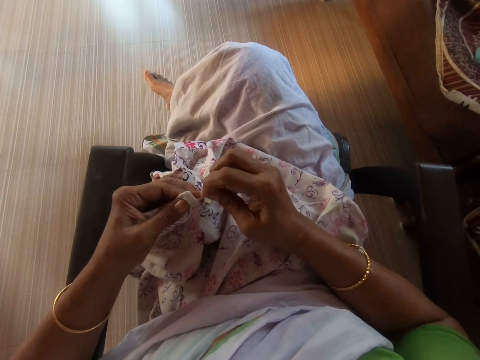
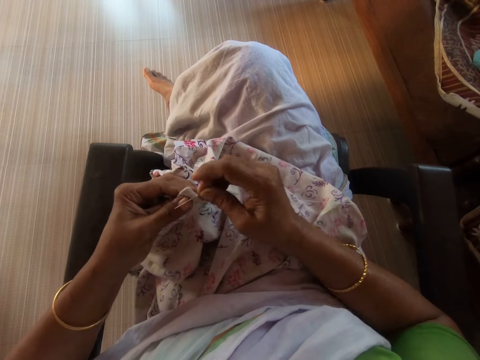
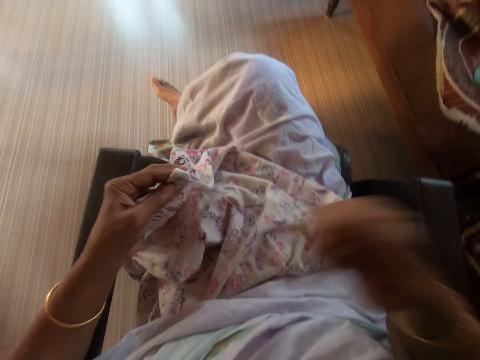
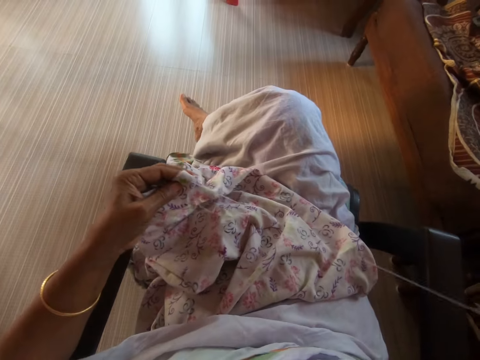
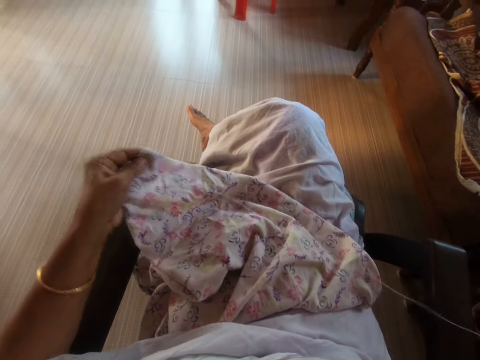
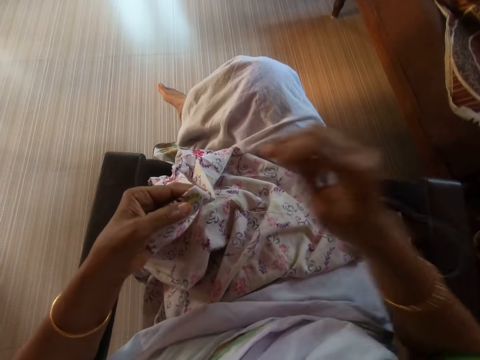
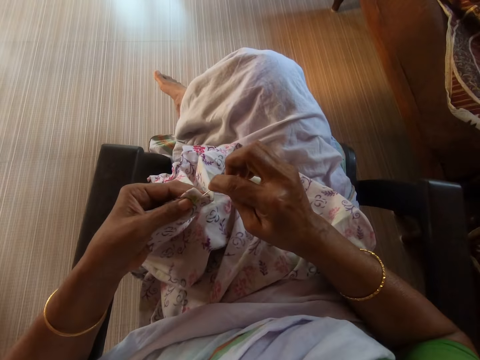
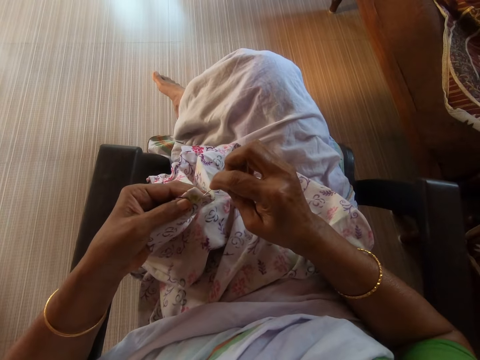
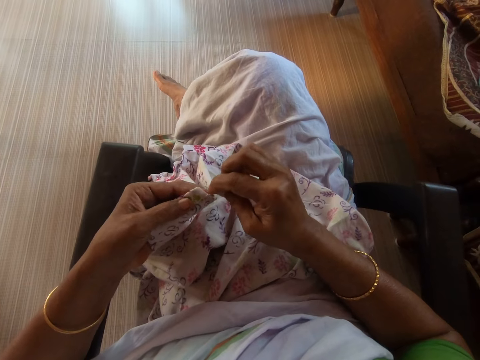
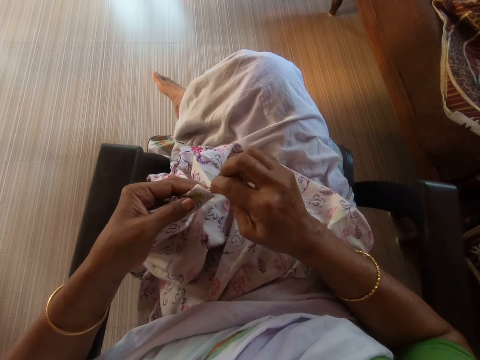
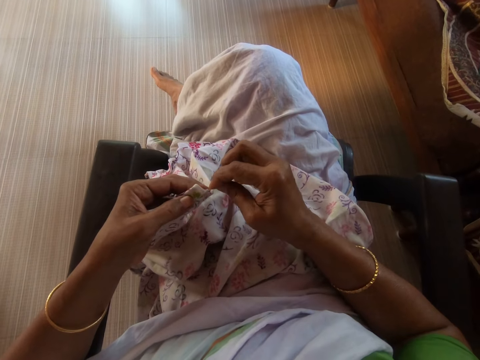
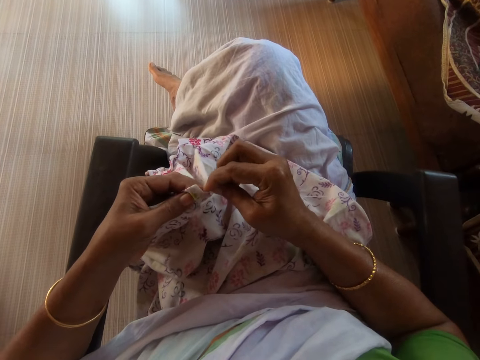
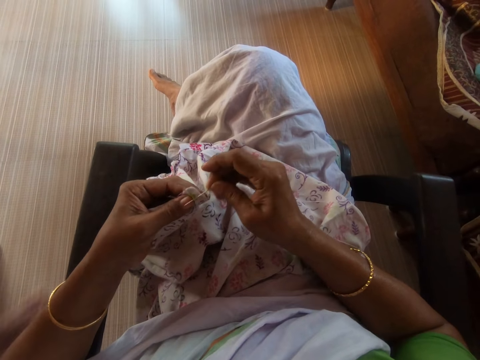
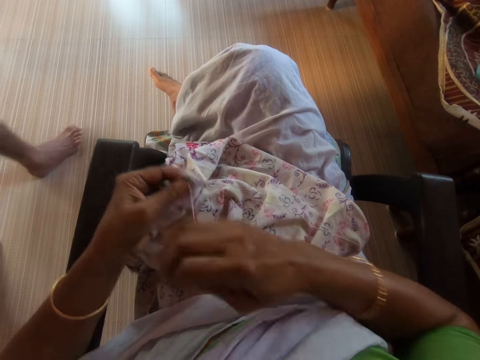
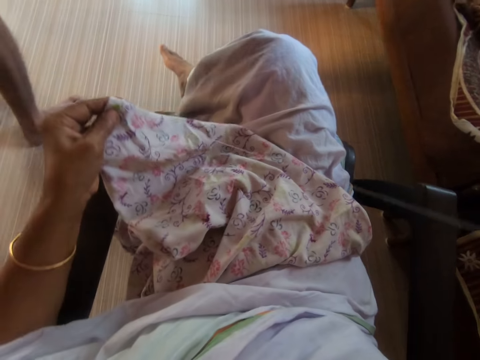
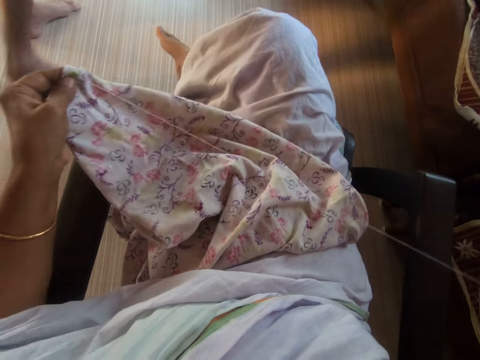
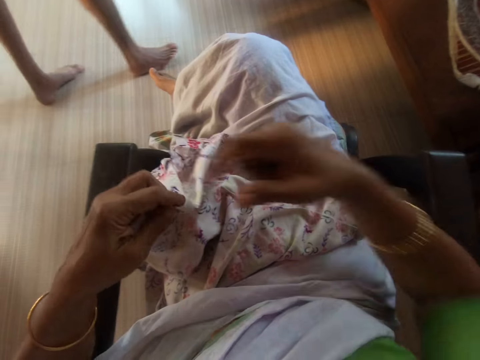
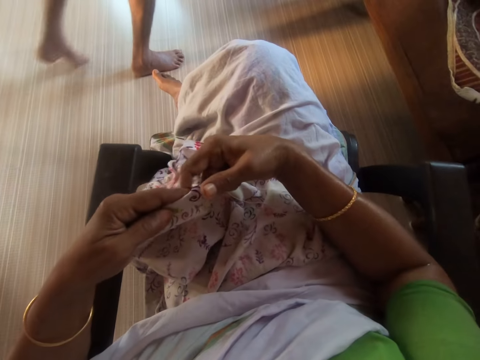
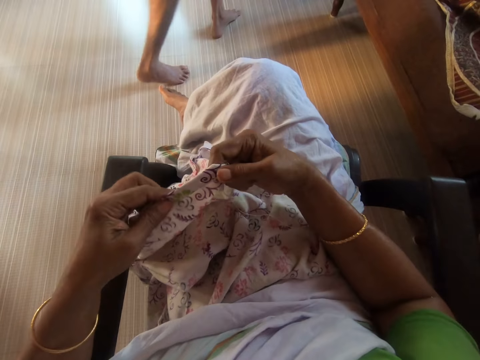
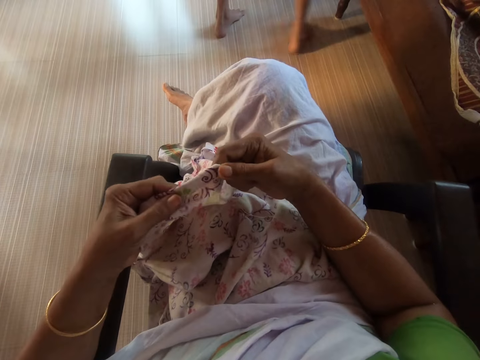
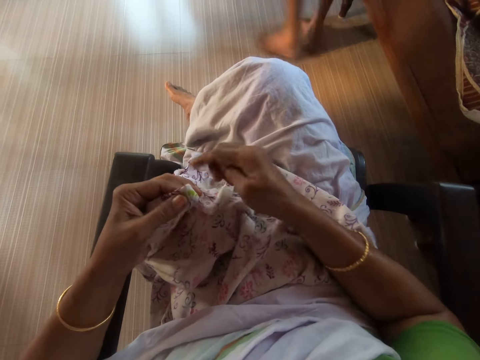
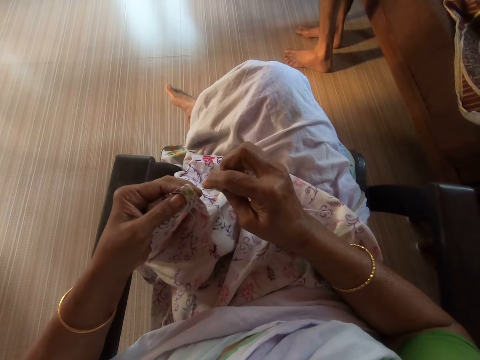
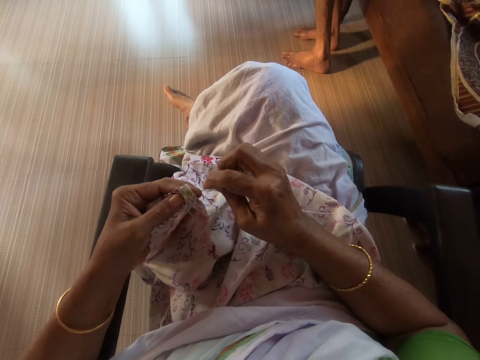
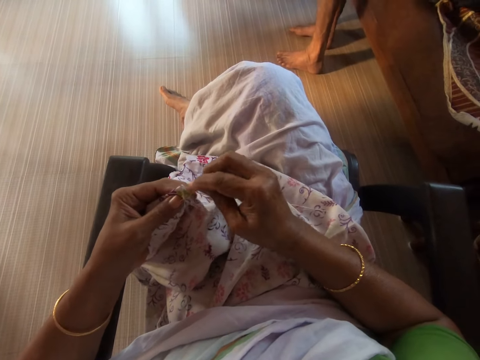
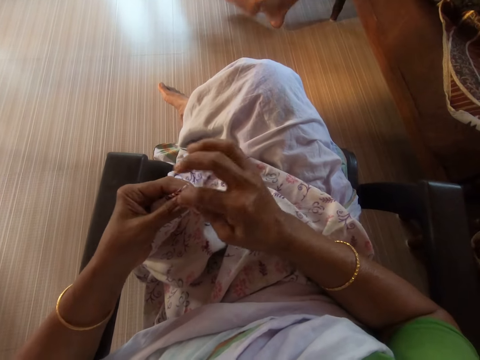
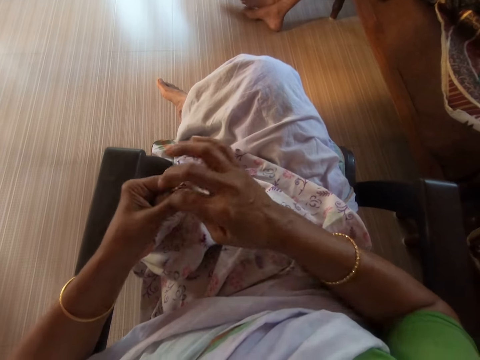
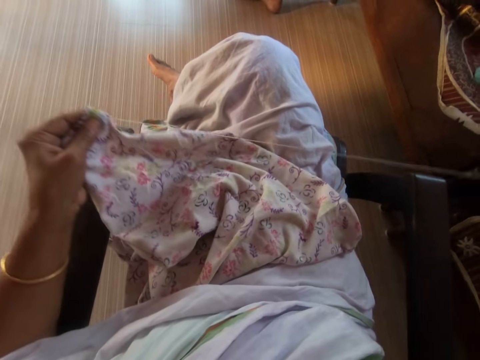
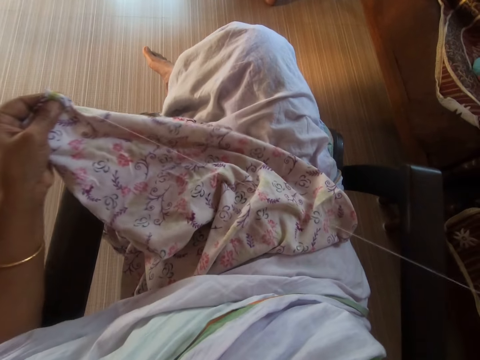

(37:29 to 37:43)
The camera wearer pulls the needle and thread through the cloth in her left hand with her right hand. She sews the cloth in her left hand with the needle and thread in her right hand. A man walks past the camera wearer. The camera wearer holds the cloth in her left hand with her right hand. She sews the cloth in her left hand with the needle and thread in her right hand.

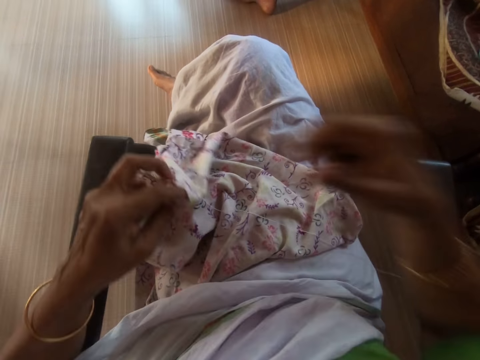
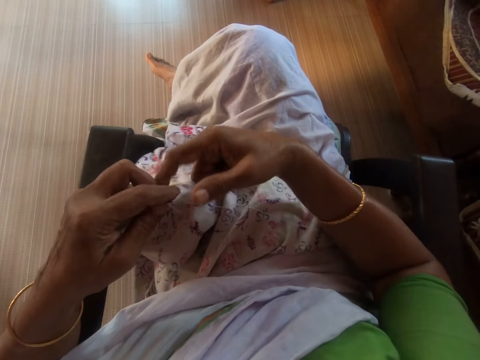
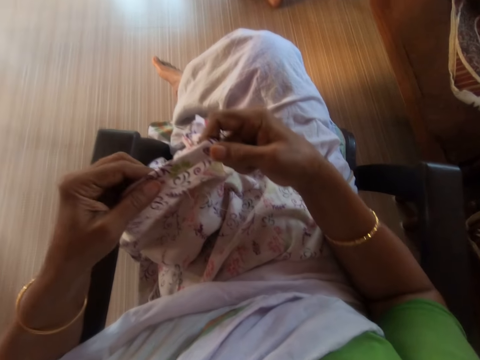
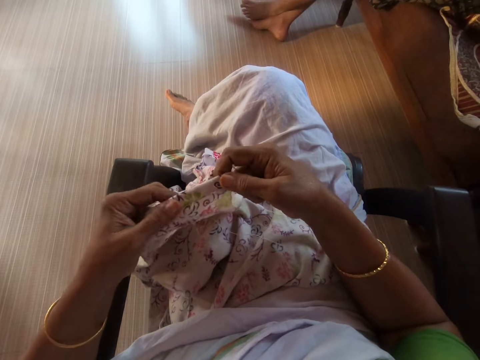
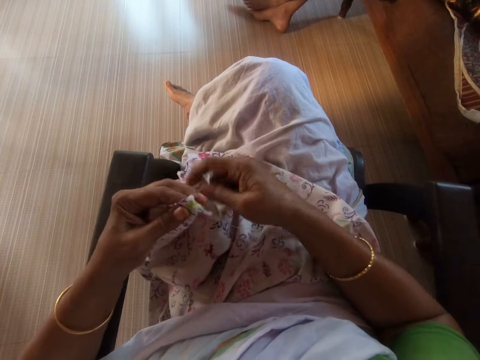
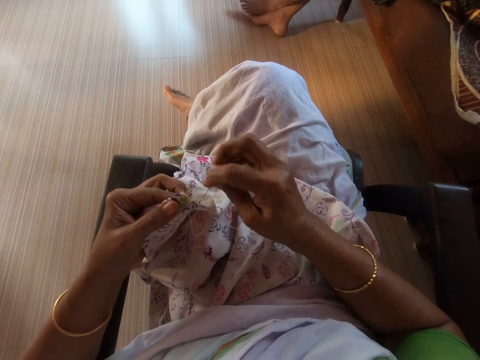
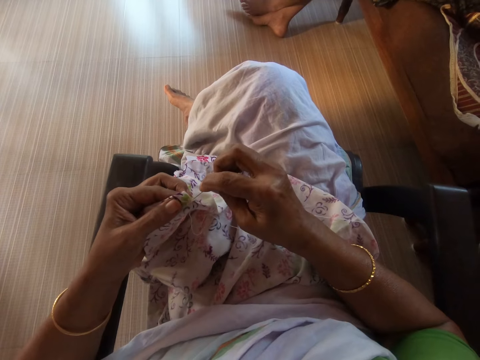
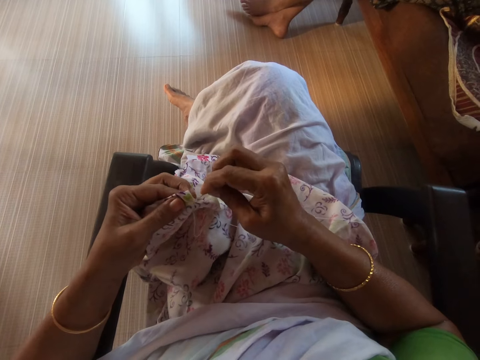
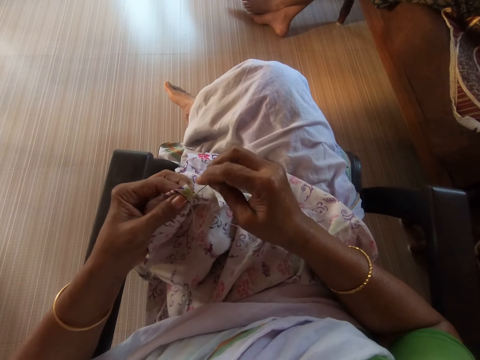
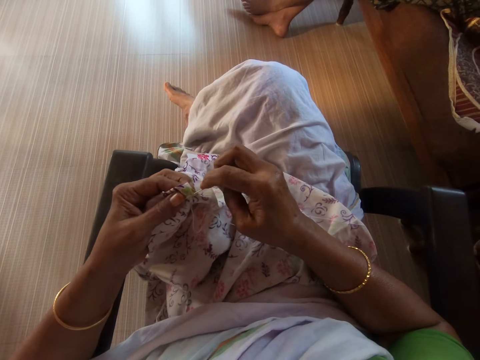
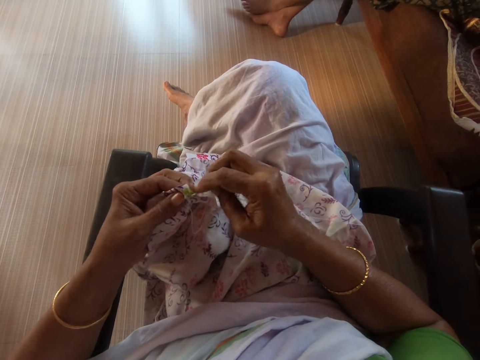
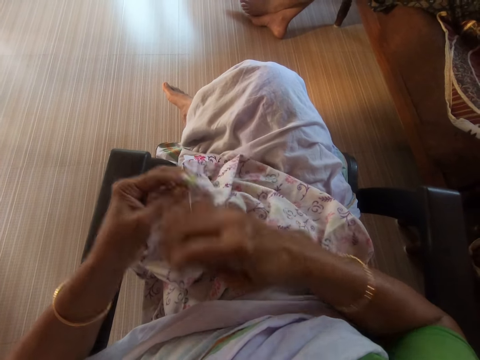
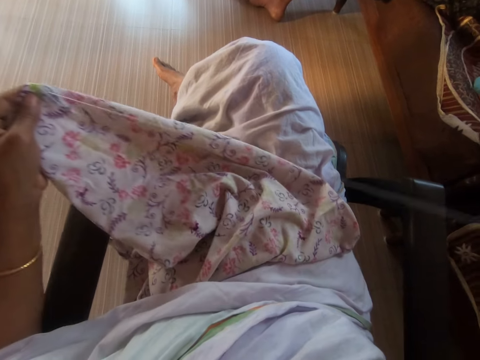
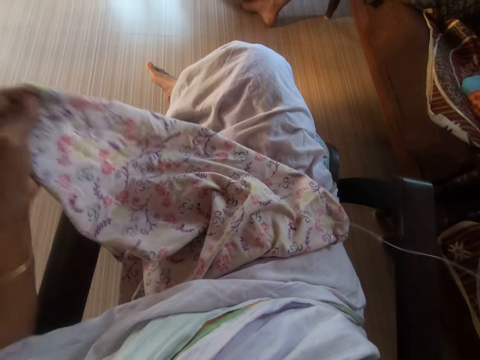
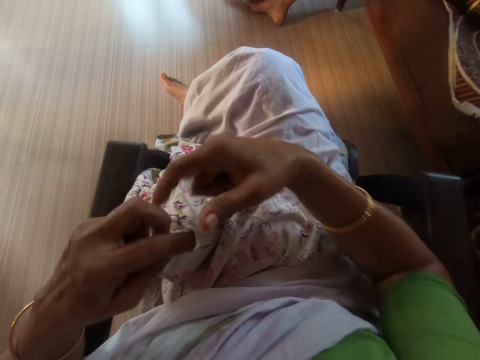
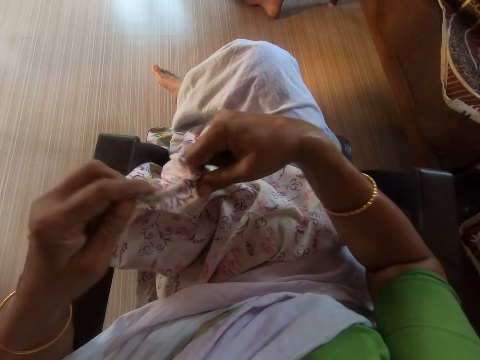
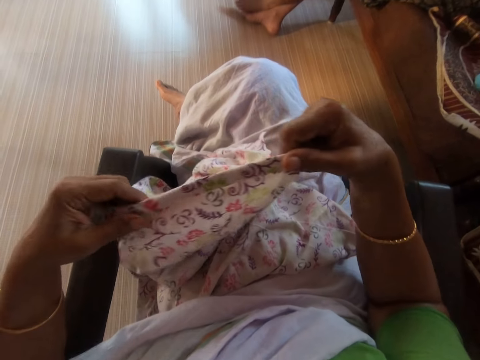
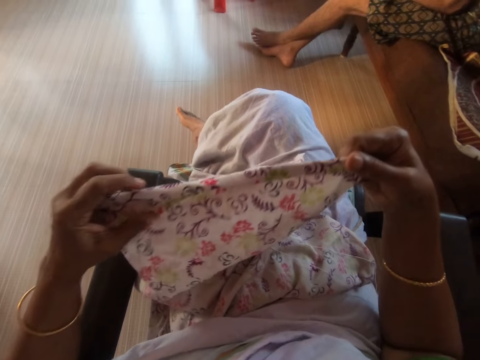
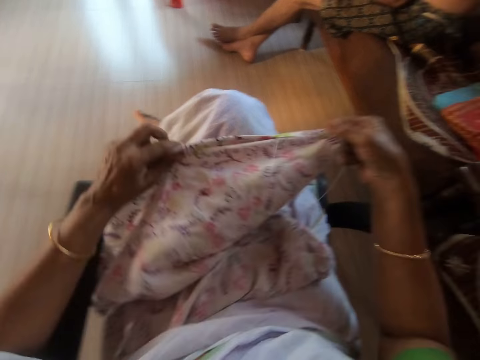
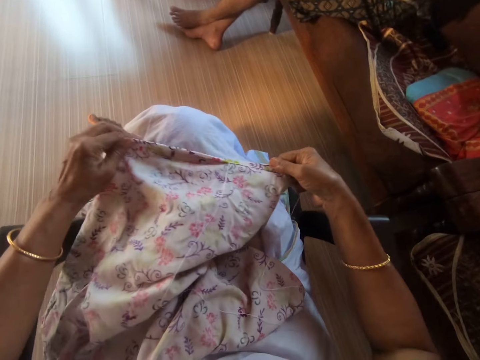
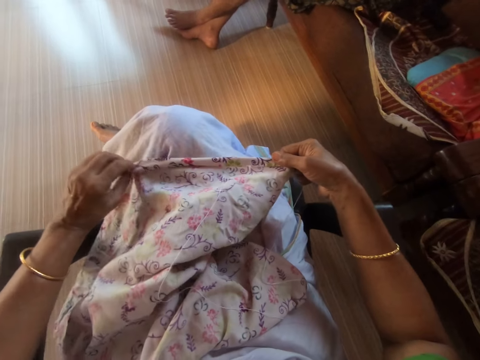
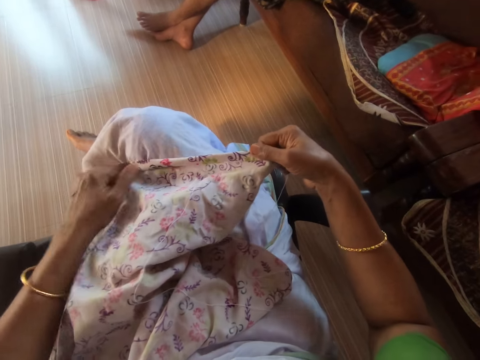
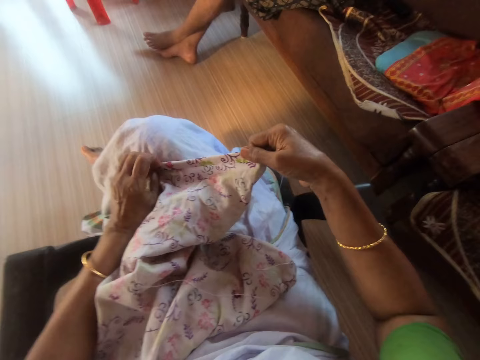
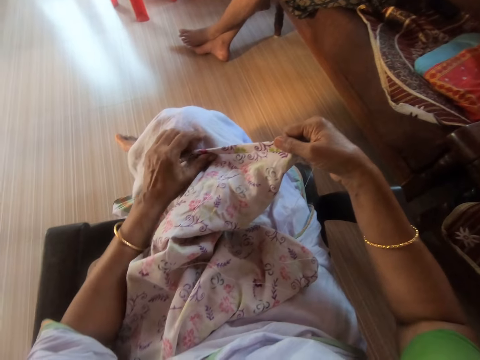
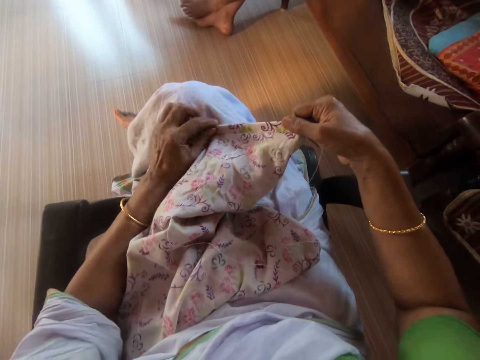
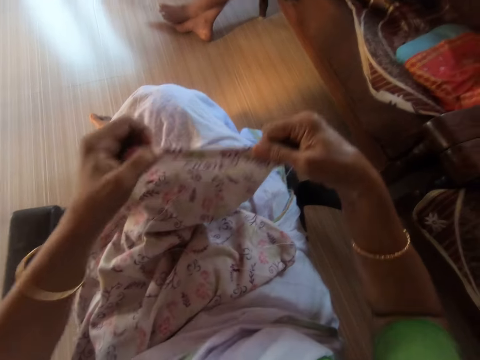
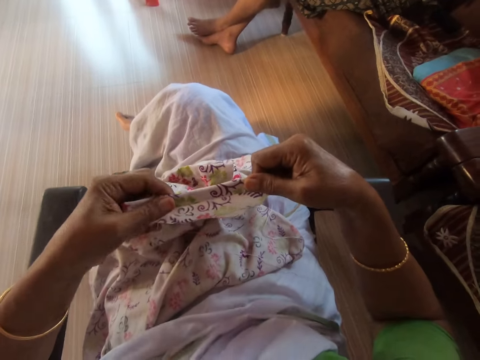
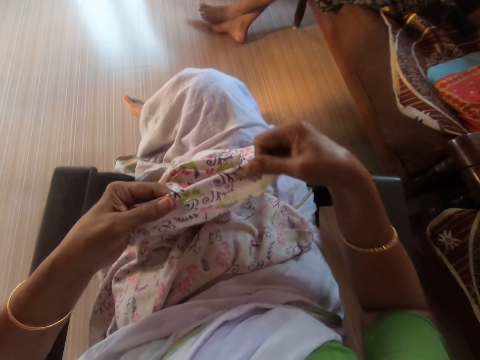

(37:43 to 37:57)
The camera wearer holds the cloth in her left hand with her right hand. She pulls the cloth. She sews the cloth in her left hand with the needle and thread in her right hand. She adjusts the cloth with her hands. She places the cloth on her lap with her hands. She folds the cloth on her knee. She picks the cloth from her lap with her hands.
